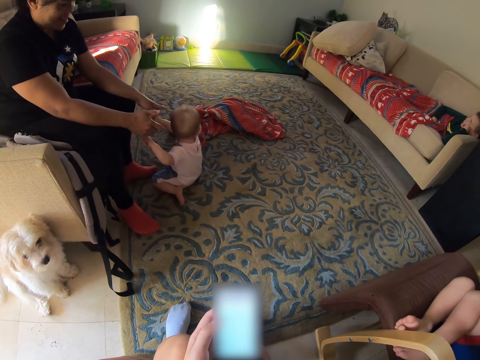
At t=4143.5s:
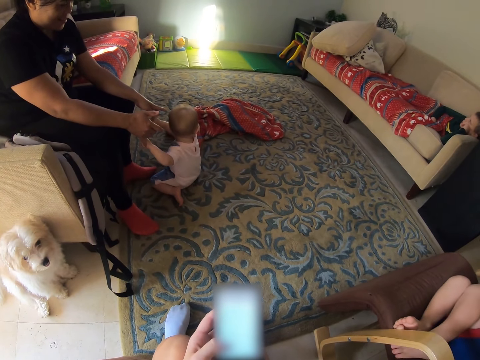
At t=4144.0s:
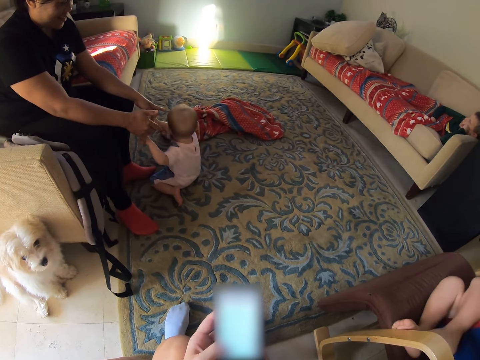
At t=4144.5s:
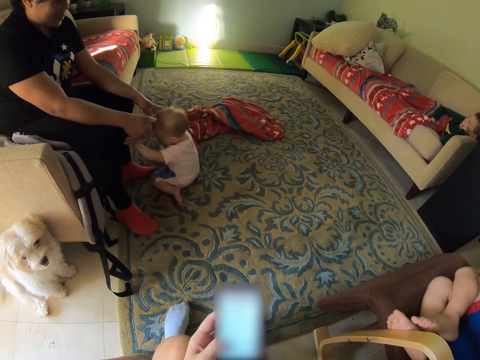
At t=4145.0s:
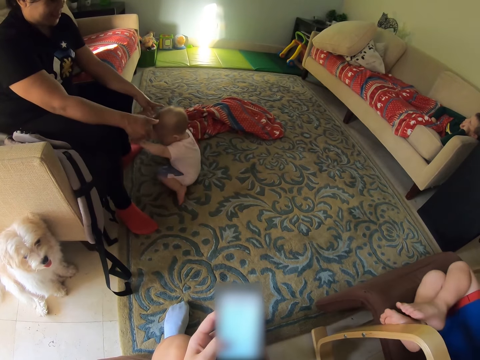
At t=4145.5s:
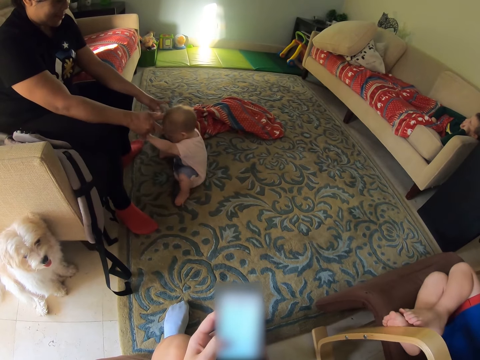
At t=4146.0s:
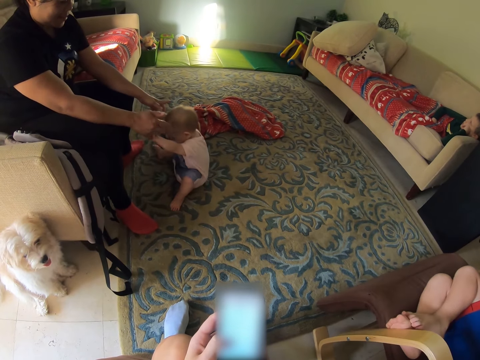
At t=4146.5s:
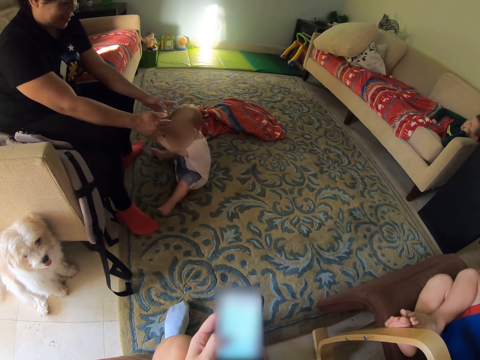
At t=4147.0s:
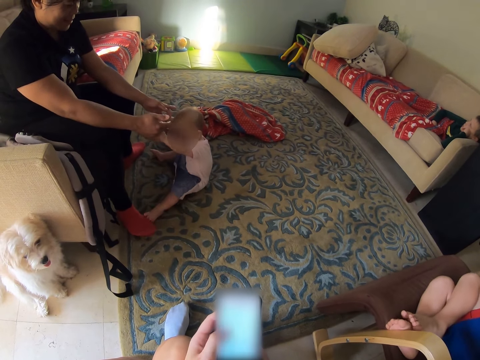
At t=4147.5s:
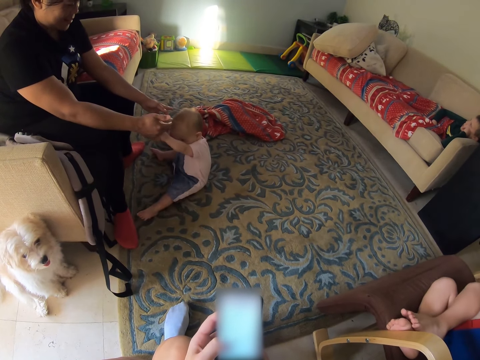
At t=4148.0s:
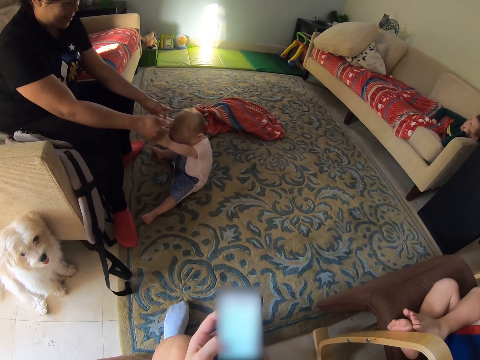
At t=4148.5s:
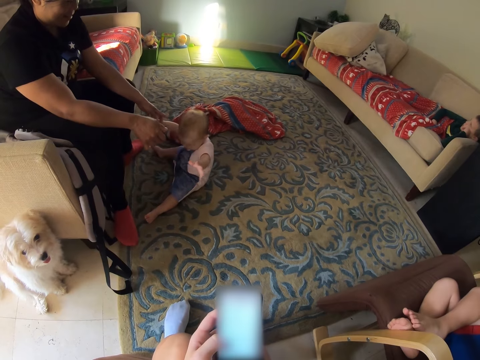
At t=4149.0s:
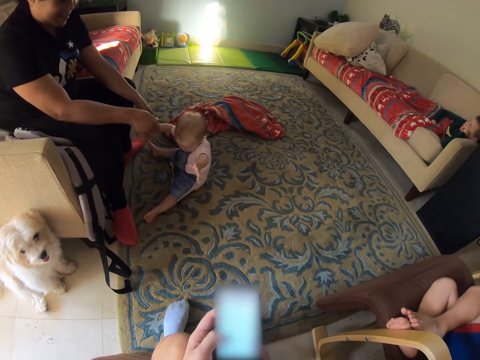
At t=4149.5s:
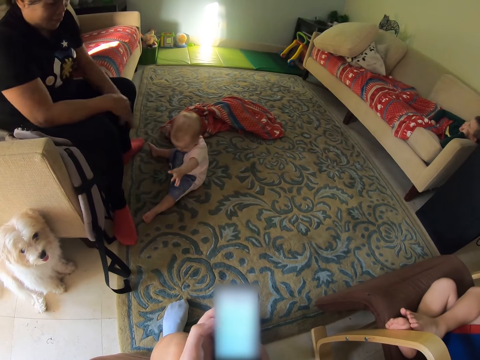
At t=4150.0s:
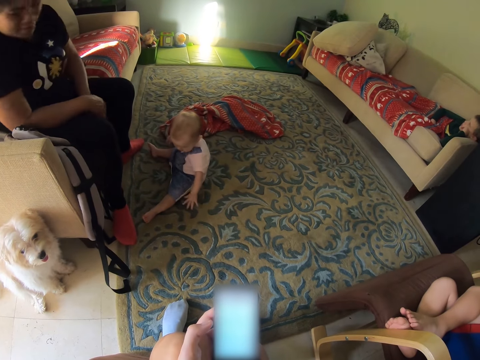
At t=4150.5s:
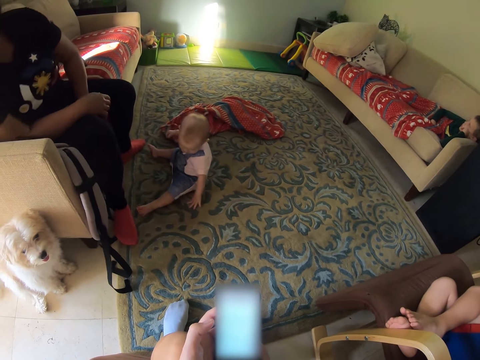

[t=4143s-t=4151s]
A person sits on the floor. A baby sits down. The person moves his hand. Another person looks aside.
